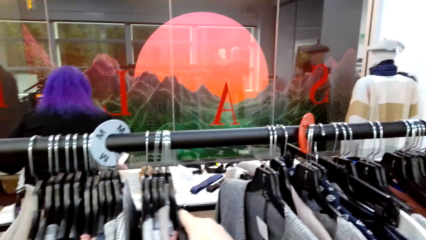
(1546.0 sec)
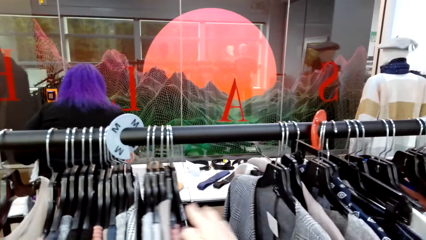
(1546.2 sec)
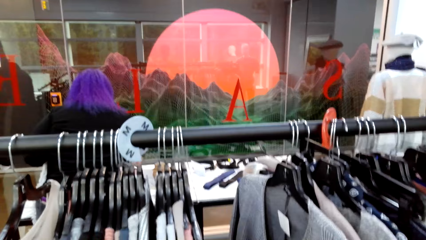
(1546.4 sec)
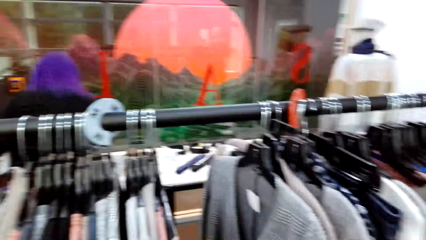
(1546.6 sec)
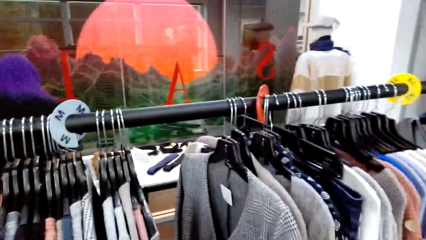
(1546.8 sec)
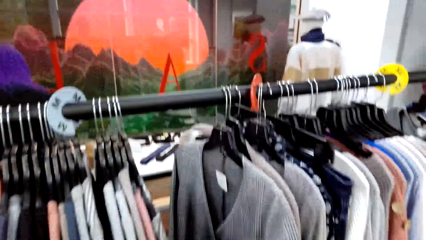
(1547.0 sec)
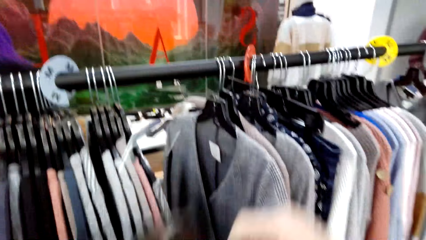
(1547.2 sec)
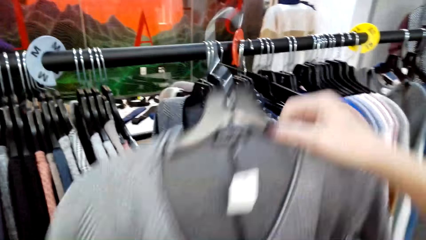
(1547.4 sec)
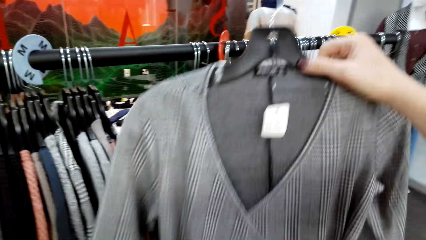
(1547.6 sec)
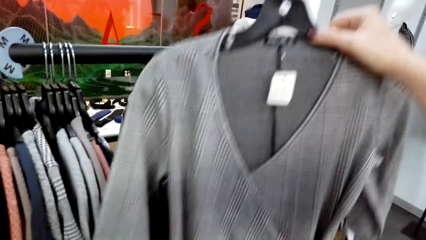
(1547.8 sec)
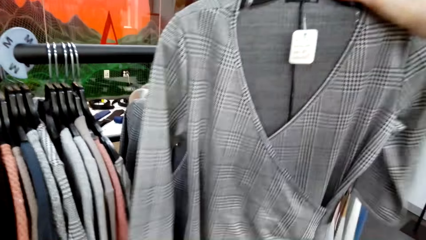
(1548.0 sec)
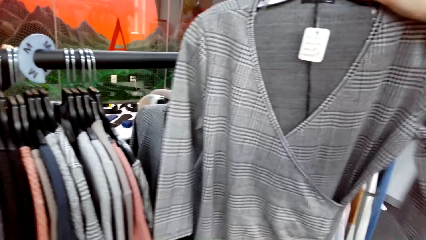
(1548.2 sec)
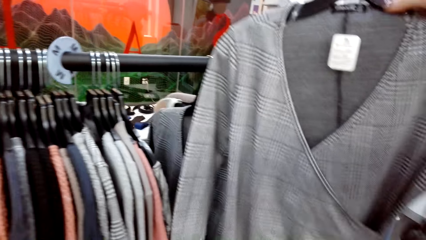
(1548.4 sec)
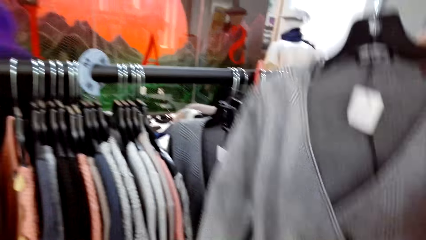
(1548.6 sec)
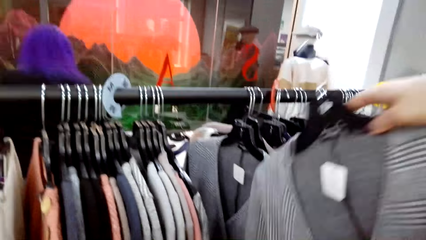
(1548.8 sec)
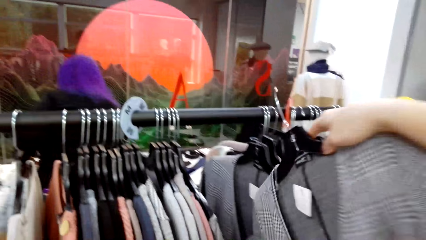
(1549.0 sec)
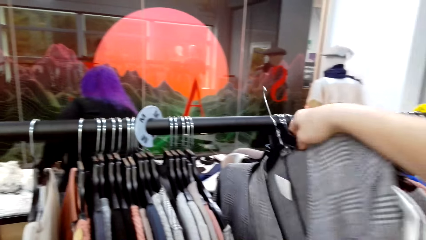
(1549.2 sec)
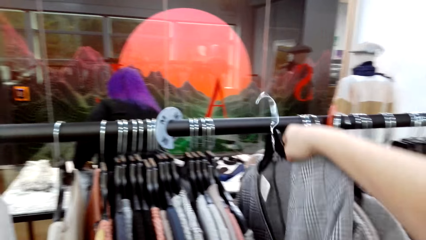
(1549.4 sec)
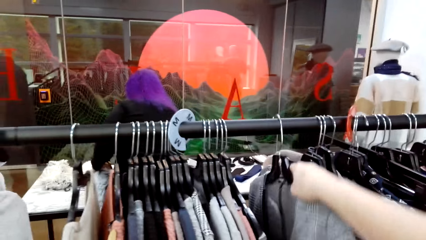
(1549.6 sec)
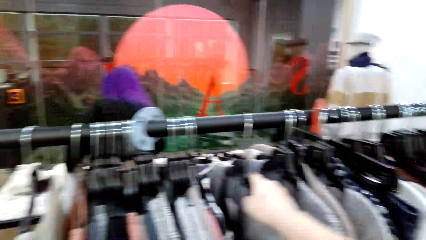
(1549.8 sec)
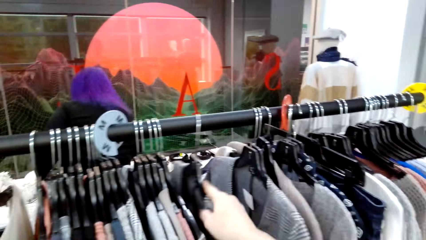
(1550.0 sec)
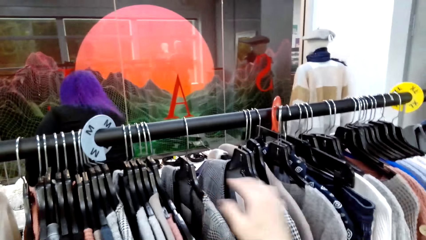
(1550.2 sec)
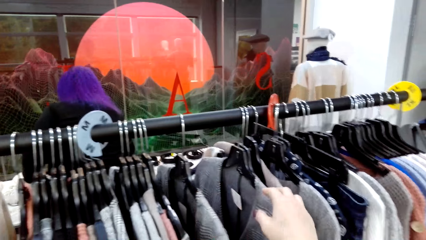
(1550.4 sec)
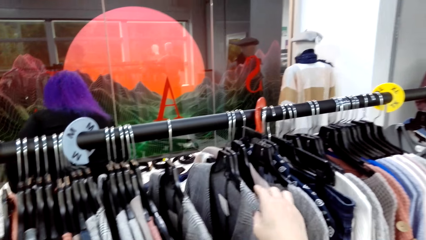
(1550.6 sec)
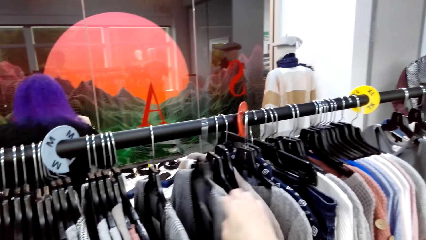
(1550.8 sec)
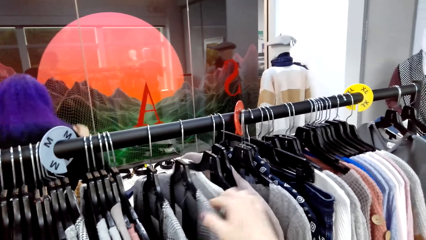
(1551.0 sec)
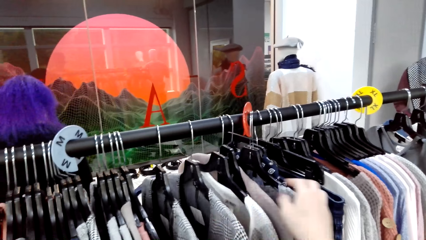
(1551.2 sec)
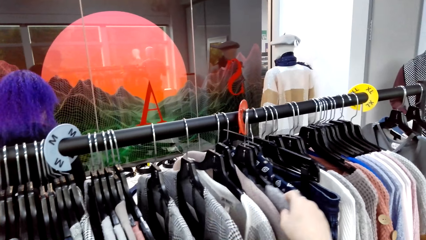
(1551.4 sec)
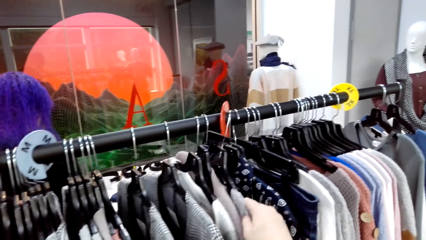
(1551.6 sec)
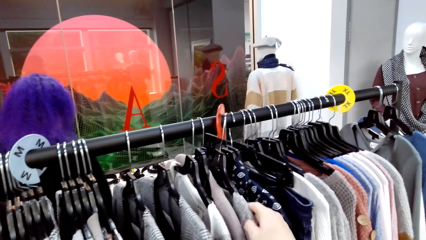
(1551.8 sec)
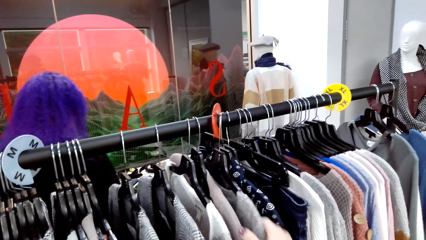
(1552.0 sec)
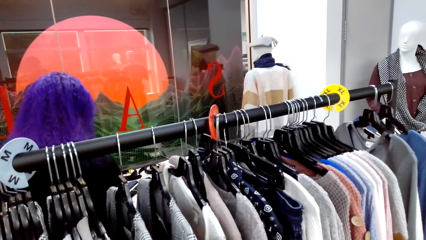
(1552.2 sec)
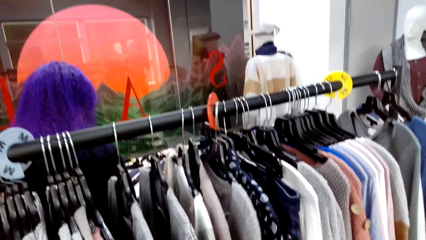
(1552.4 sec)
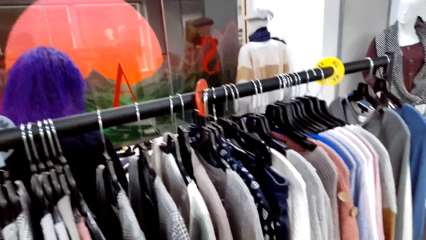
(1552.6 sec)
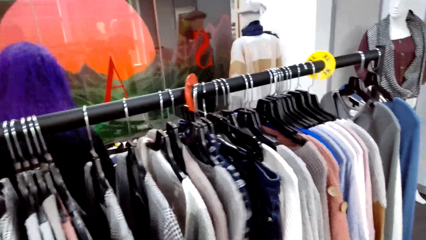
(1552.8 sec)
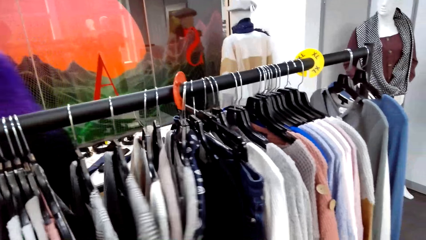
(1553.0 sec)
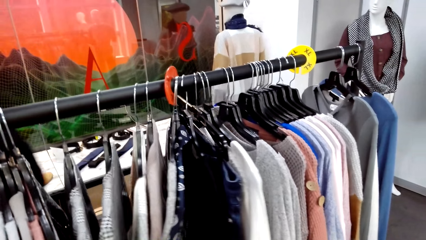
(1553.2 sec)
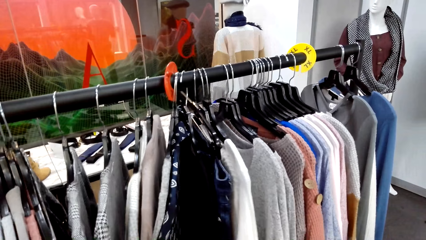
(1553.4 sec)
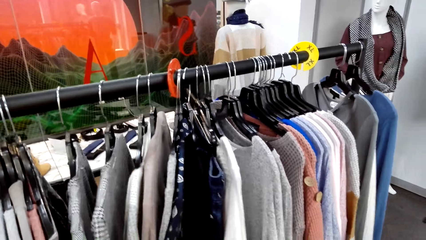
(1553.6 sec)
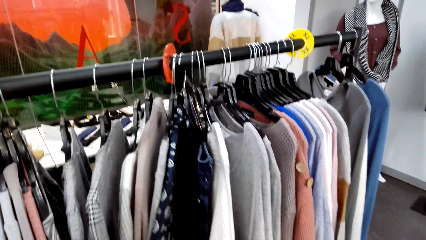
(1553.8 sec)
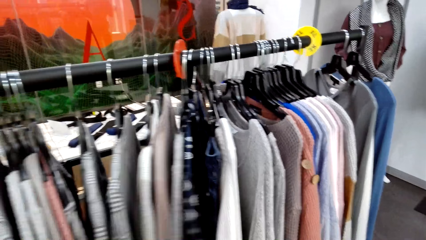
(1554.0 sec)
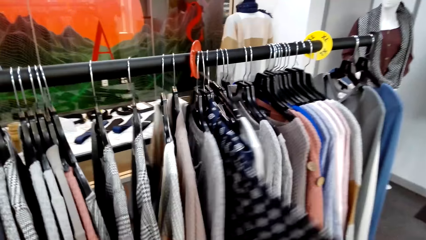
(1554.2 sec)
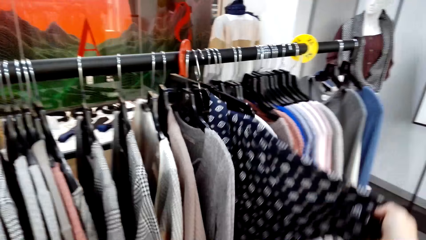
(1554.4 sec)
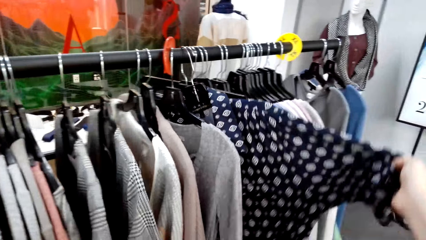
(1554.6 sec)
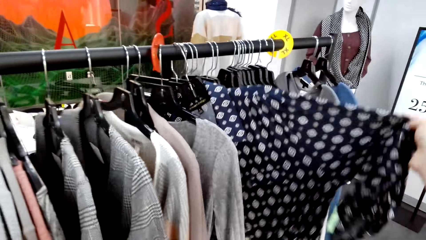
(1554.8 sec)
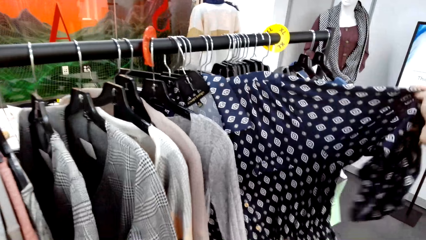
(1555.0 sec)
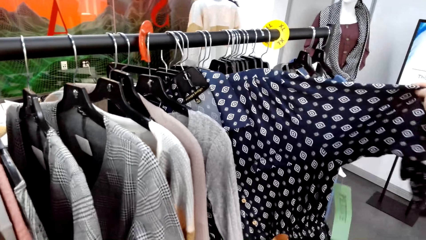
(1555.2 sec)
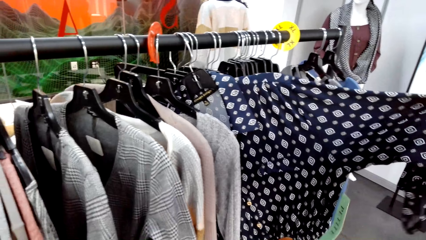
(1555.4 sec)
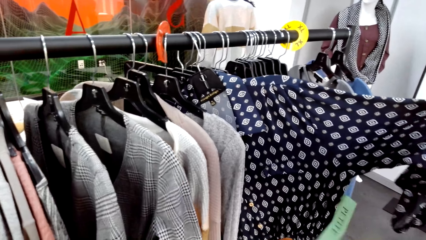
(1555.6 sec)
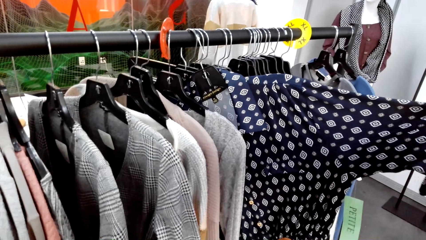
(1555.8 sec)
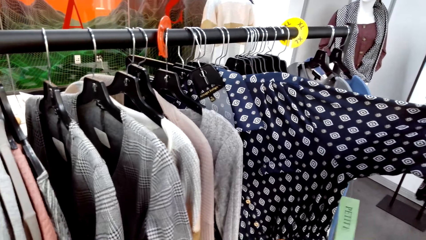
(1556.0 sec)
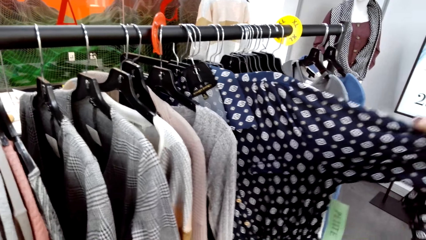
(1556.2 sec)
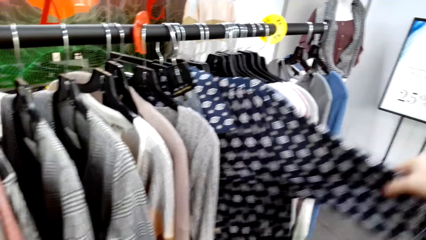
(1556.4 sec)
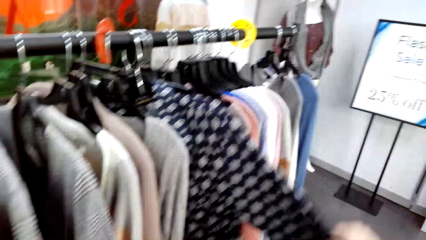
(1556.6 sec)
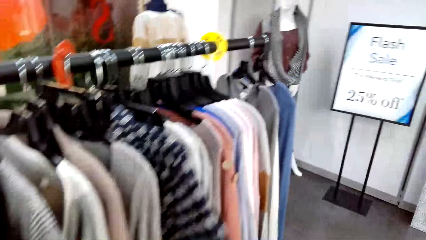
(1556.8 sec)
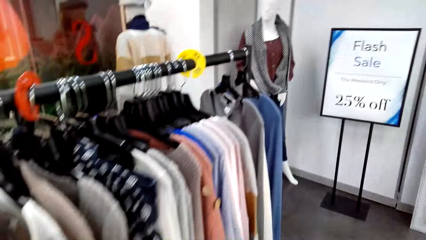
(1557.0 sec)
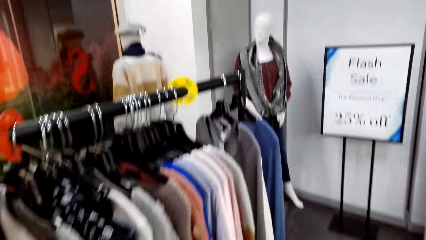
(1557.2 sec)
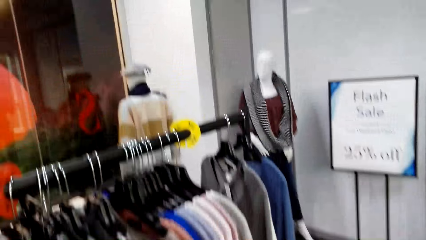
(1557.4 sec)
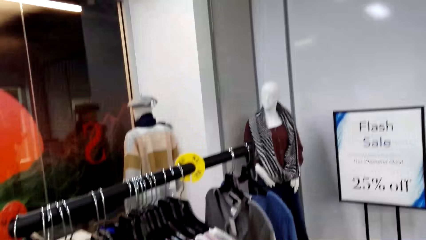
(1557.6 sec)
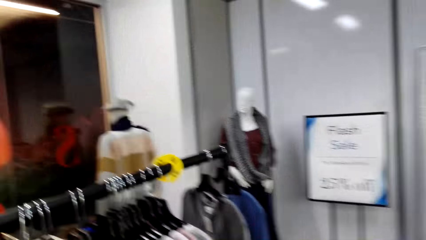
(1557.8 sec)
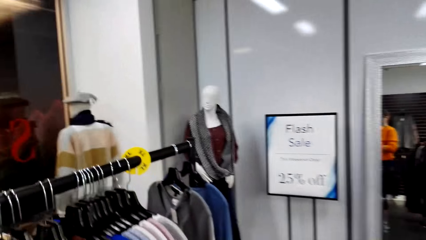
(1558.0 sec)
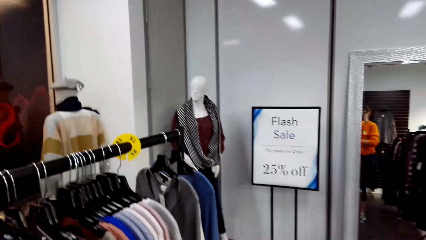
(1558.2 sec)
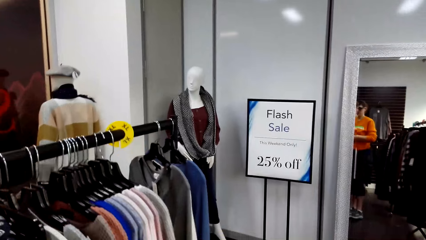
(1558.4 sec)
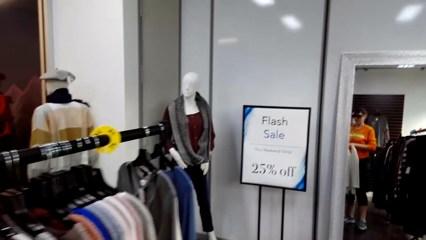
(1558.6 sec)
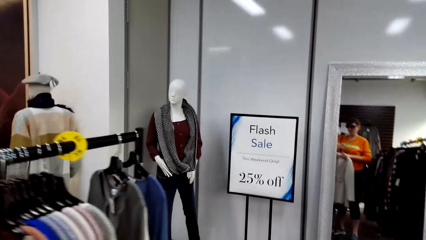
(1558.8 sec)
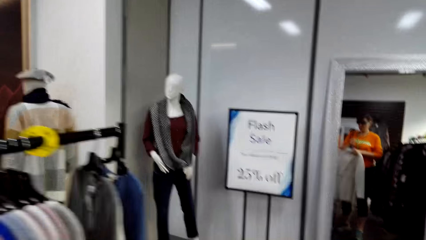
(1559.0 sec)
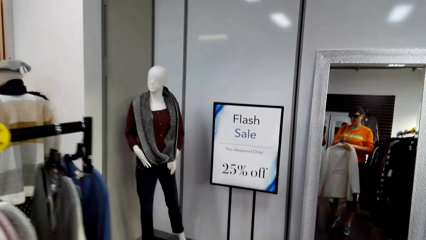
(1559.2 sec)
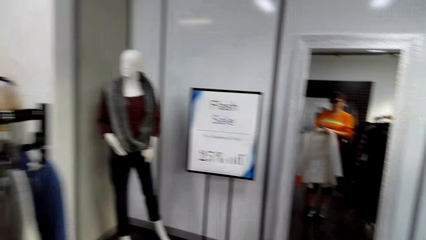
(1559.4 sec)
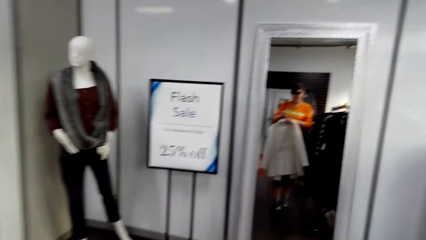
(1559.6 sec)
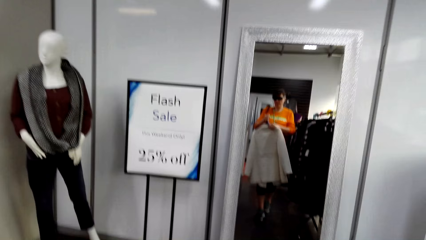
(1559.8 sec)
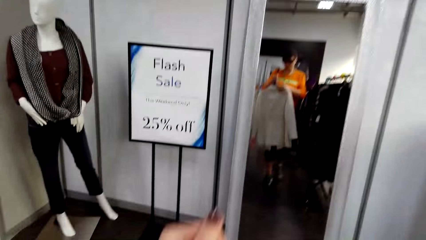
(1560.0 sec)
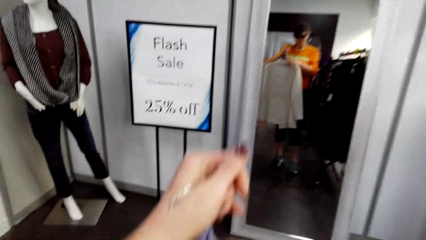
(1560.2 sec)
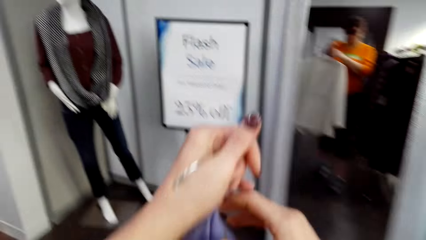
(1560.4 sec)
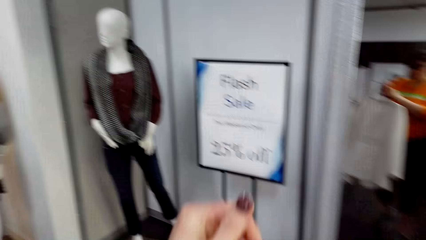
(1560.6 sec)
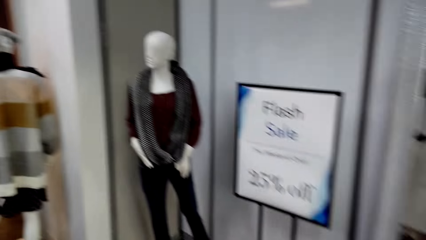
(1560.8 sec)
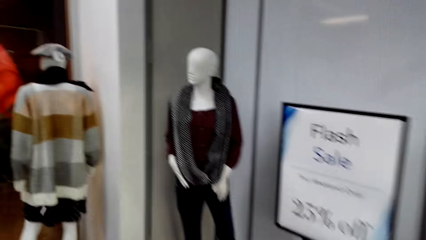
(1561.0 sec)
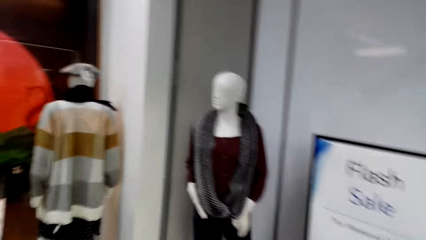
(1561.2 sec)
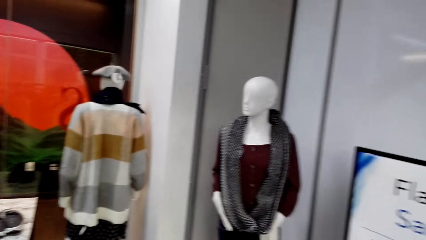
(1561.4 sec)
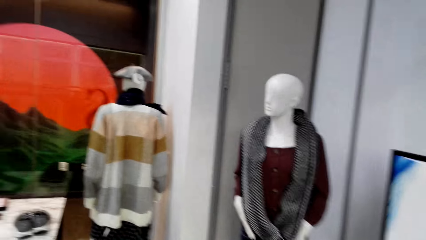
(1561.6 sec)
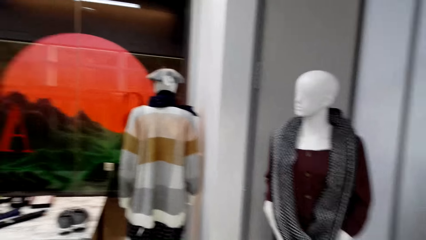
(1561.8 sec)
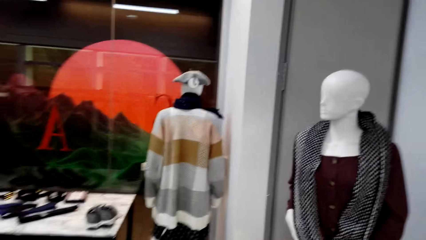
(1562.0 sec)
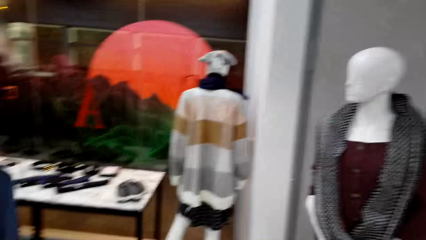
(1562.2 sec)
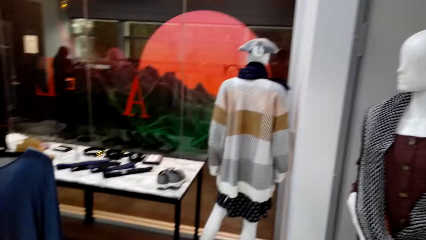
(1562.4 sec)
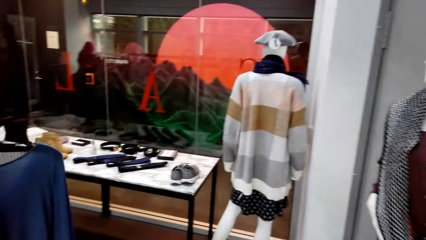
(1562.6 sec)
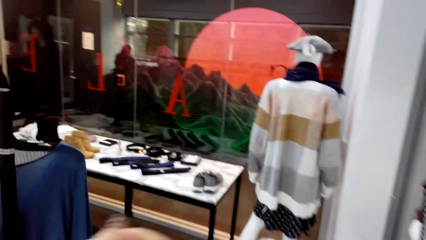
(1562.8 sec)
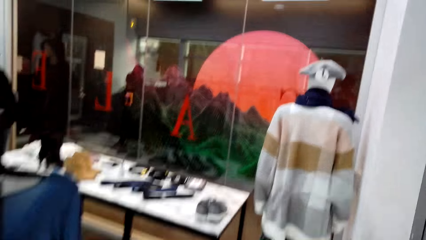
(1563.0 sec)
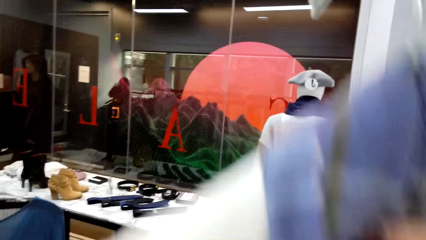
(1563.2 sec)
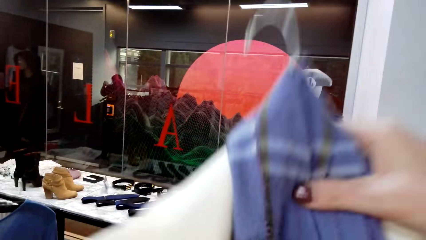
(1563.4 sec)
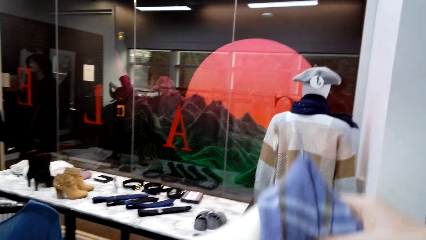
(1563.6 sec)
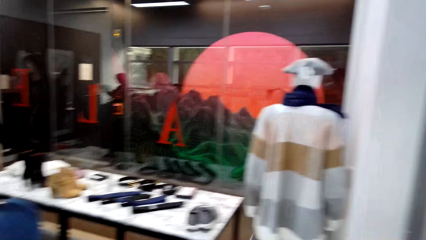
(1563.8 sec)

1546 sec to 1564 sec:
A lady looks at something. The camera wearer lifts a cloth. They hang the top on the hanger on the rail. They move clothes on the rail. The lady moves around. The camera wearer selects the tops on the hanger. They look at a cloth. They lower the clothes. They walk around the room.
